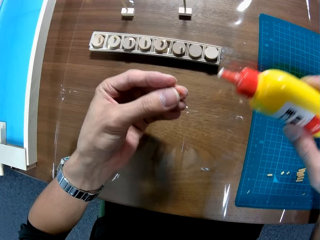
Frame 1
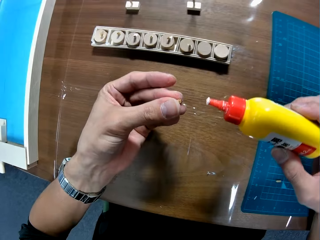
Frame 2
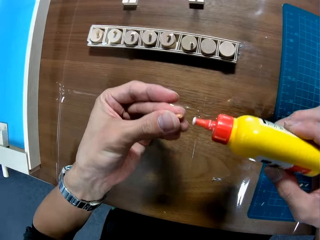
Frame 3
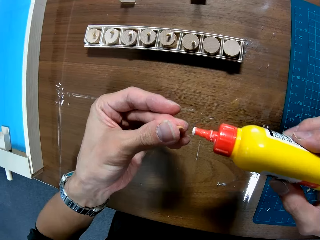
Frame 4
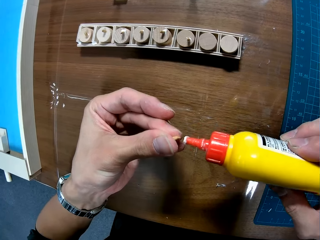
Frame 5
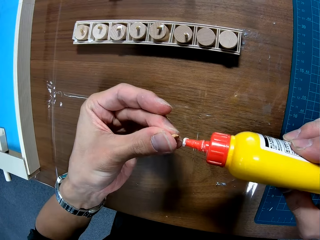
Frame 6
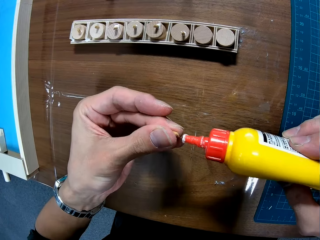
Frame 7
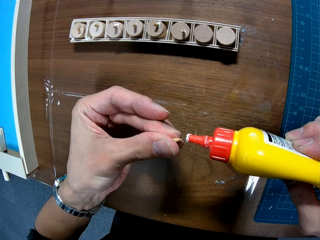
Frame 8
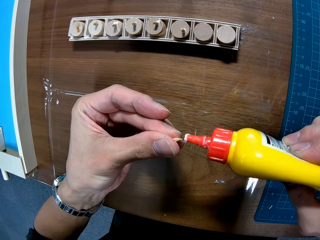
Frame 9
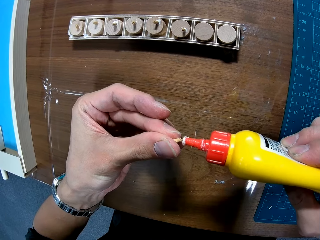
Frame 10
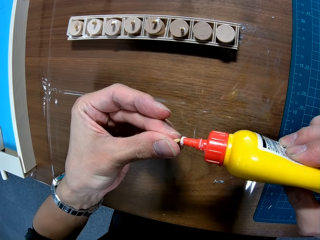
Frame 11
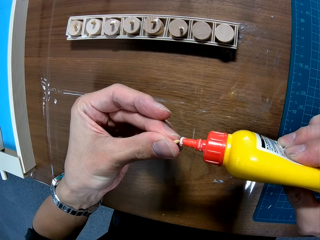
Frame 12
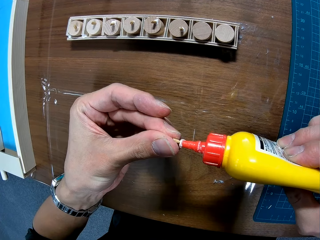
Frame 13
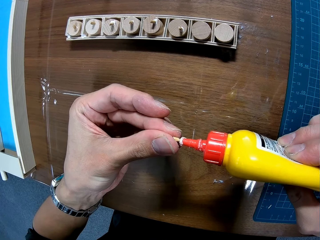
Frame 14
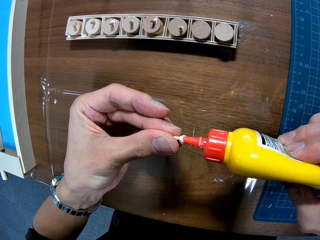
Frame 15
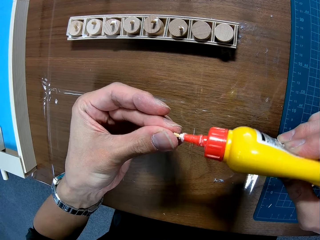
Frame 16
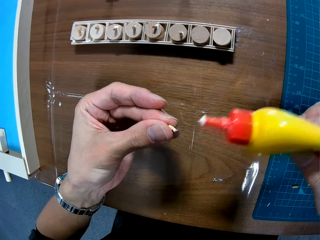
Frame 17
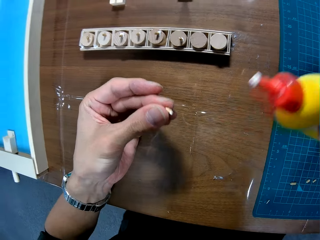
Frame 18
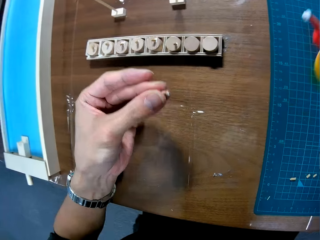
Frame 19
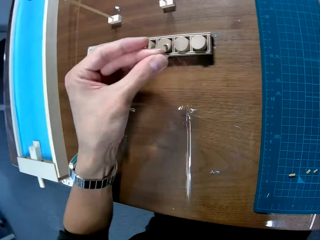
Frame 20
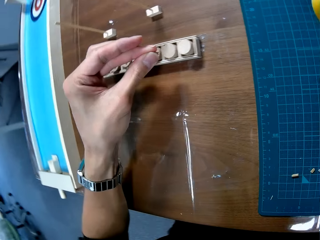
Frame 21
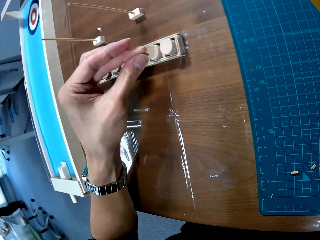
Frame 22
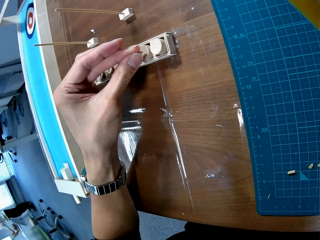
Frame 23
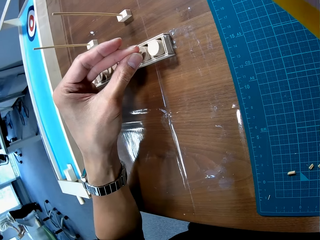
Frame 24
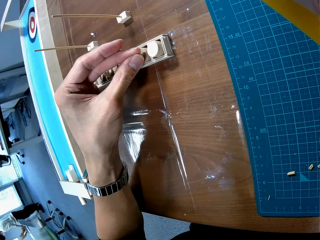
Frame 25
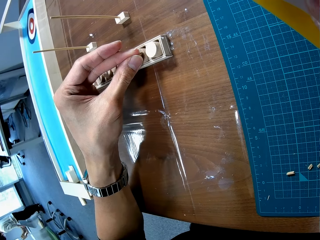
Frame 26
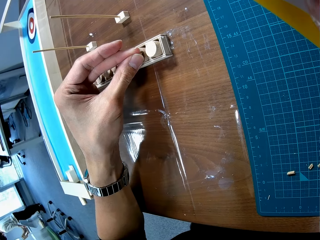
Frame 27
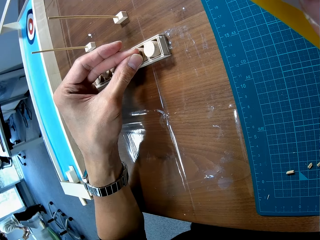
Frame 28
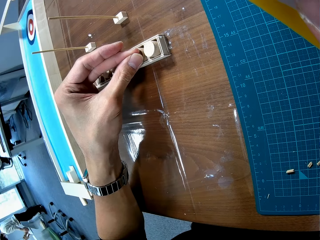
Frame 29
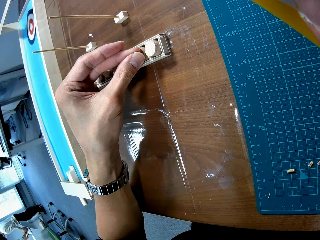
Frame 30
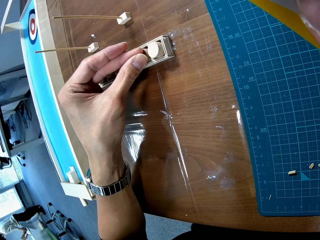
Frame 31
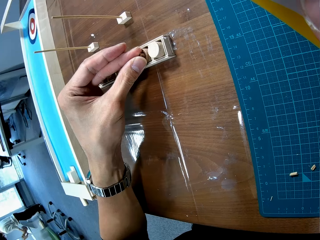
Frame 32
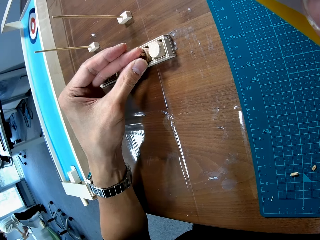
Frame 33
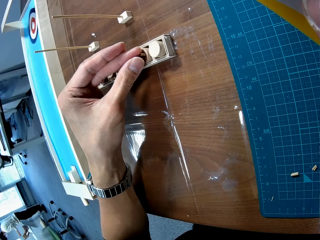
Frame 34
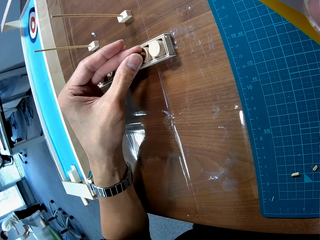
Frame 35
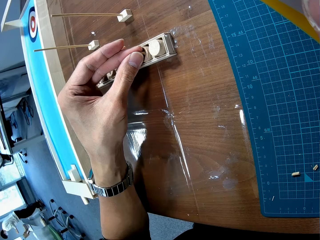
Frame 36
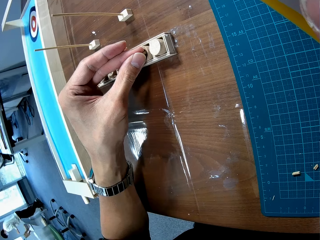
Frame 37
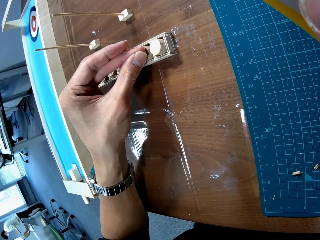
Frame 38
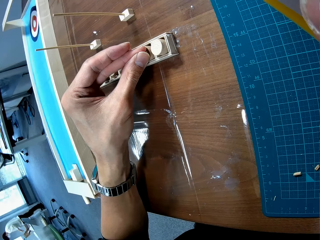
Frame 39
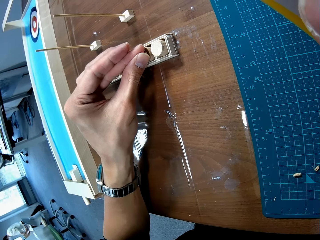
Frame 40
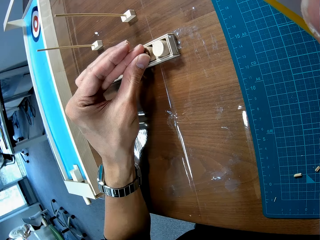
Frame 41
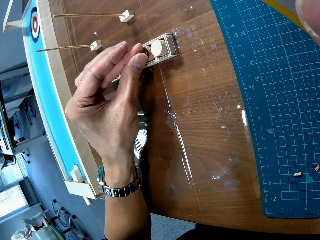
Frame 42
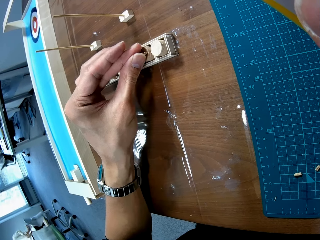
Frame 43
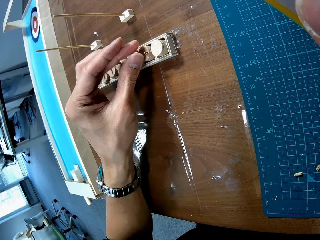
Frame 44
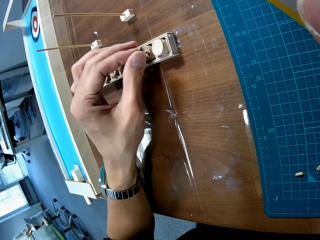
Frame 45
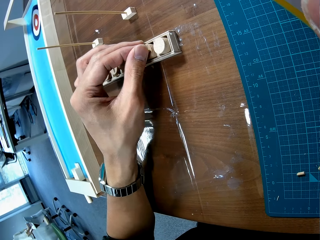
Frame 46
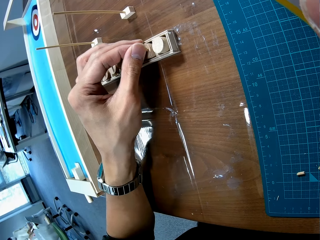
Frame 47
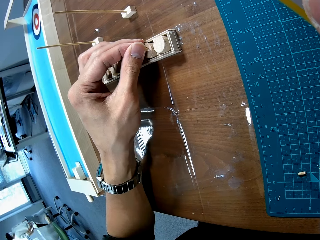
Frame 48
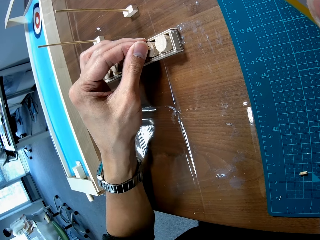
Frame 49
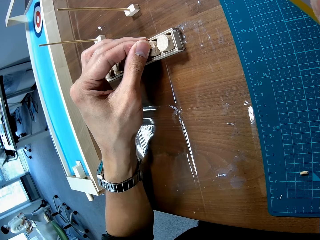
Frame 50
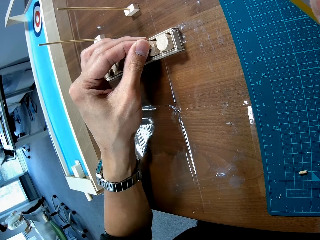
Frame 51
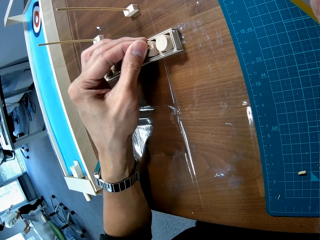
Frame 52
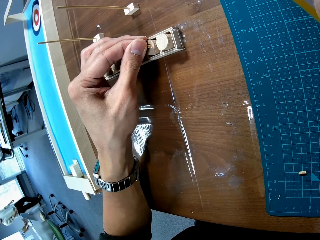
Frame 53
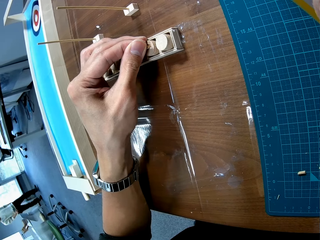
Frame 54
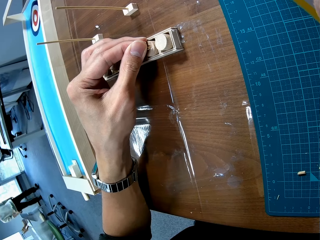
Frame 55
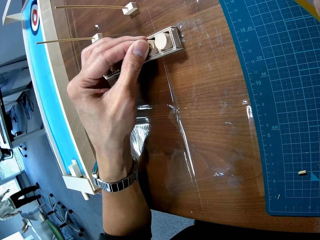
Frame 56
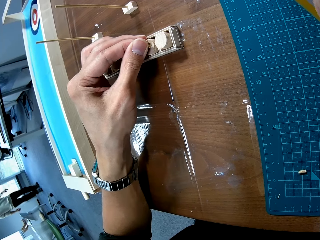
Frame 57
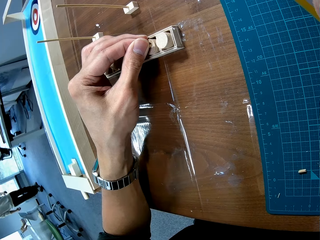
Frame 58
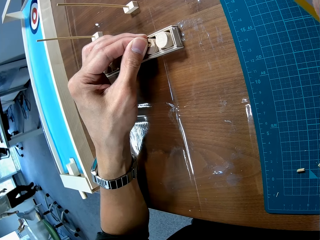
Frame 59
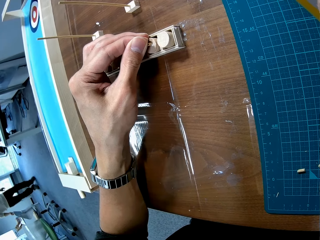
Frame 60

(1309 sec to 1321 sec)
The camera wearer applies glue on the stick. They place the stick on the wood plug.

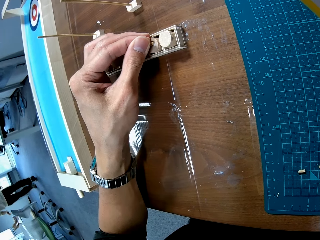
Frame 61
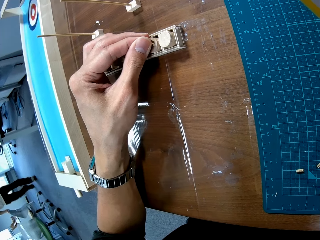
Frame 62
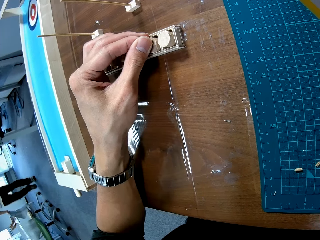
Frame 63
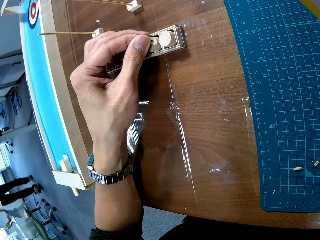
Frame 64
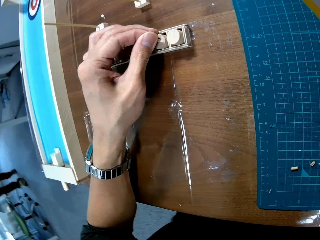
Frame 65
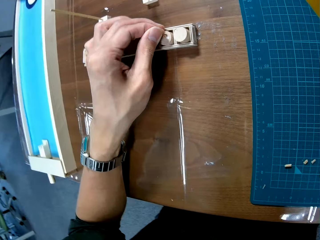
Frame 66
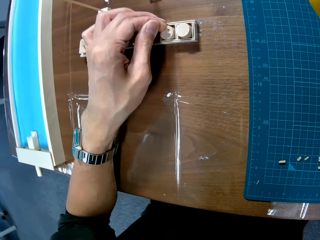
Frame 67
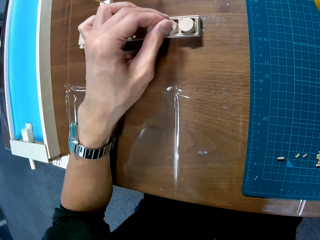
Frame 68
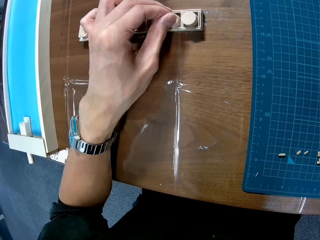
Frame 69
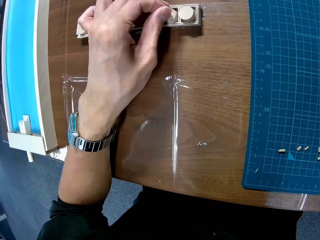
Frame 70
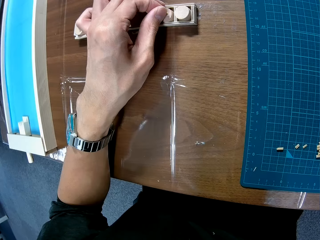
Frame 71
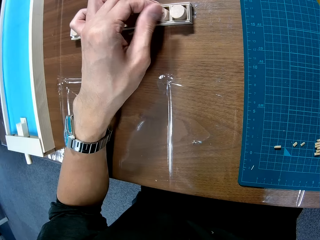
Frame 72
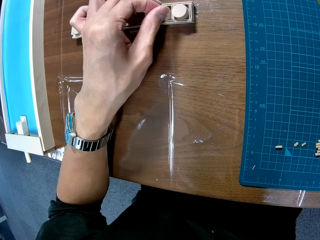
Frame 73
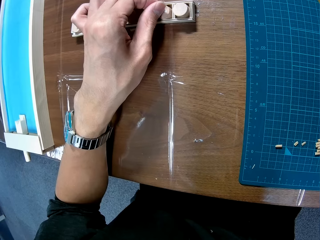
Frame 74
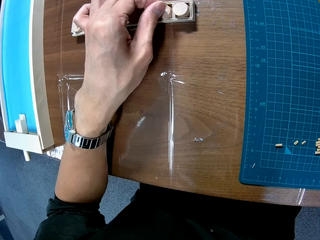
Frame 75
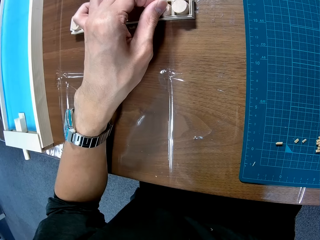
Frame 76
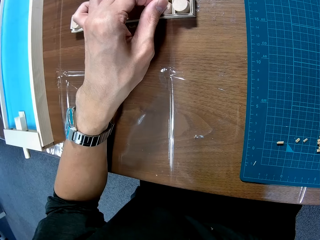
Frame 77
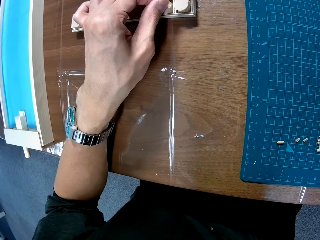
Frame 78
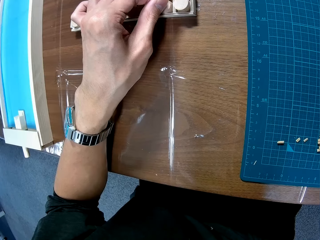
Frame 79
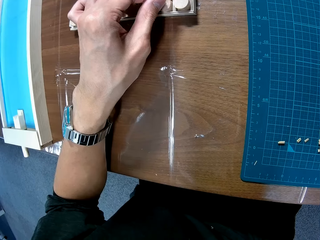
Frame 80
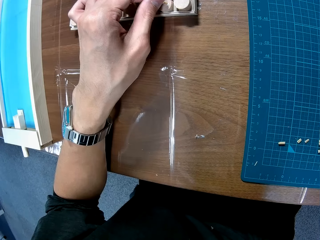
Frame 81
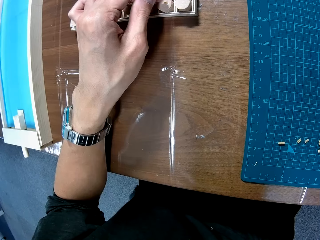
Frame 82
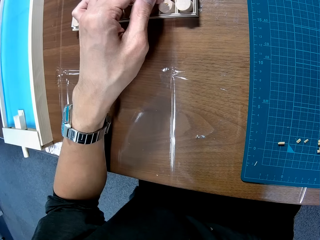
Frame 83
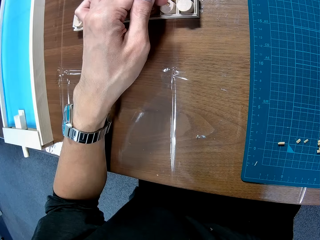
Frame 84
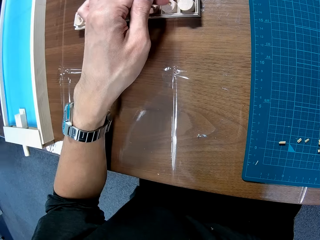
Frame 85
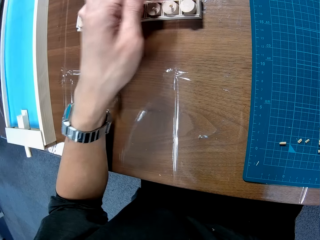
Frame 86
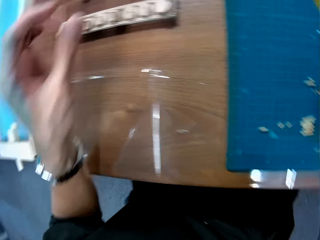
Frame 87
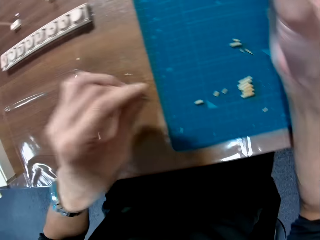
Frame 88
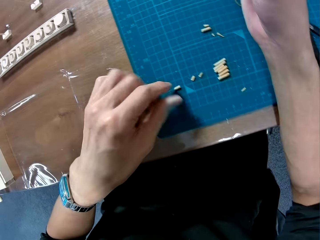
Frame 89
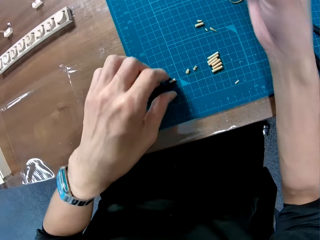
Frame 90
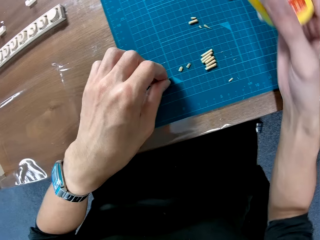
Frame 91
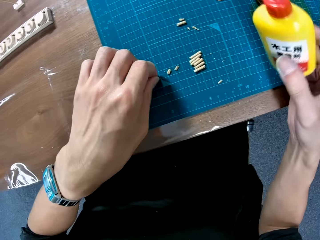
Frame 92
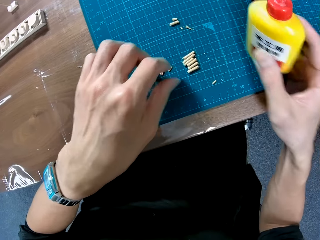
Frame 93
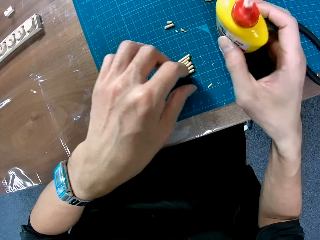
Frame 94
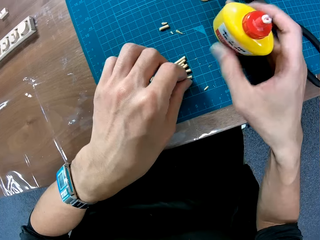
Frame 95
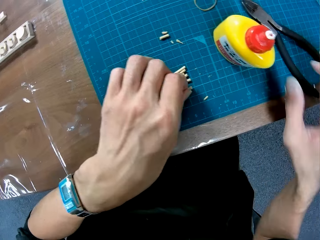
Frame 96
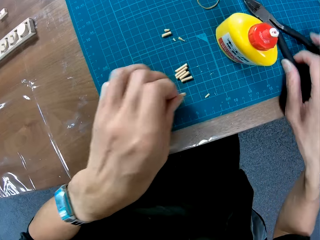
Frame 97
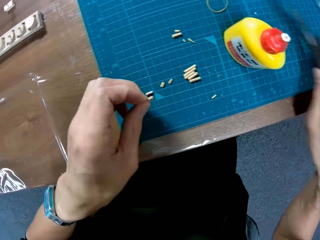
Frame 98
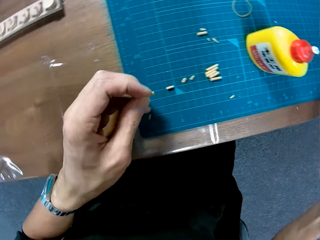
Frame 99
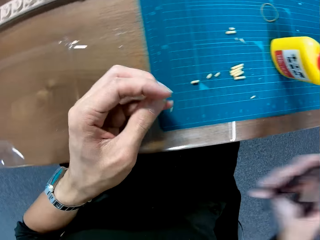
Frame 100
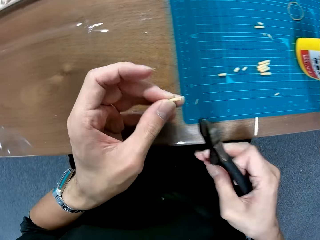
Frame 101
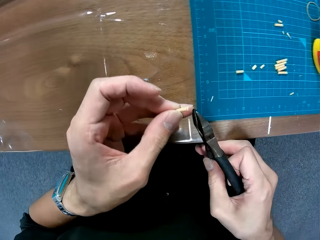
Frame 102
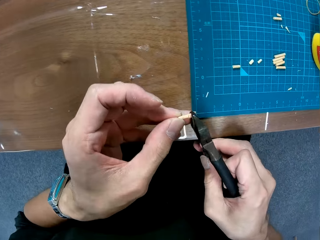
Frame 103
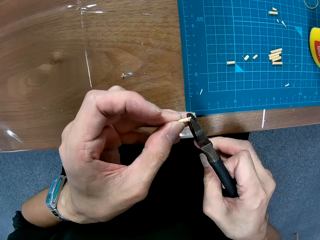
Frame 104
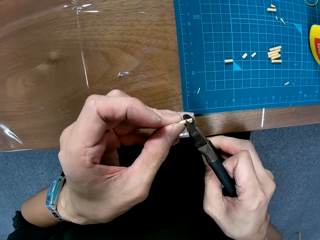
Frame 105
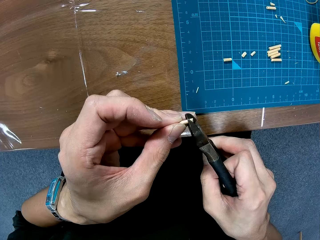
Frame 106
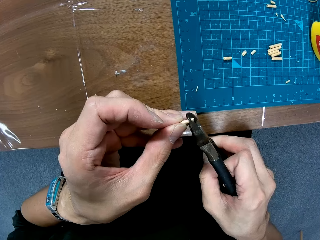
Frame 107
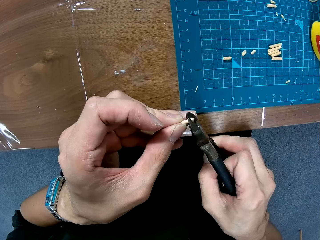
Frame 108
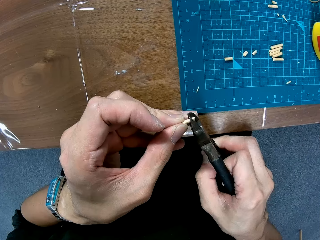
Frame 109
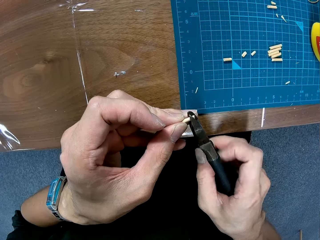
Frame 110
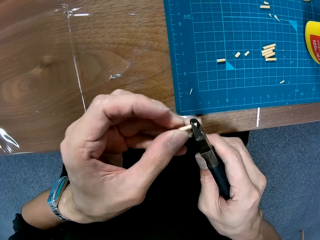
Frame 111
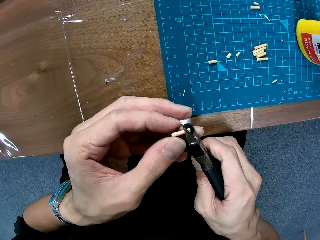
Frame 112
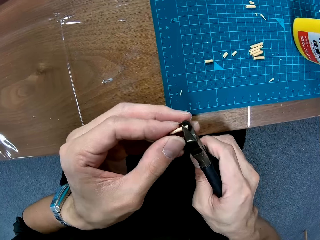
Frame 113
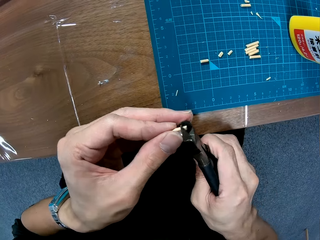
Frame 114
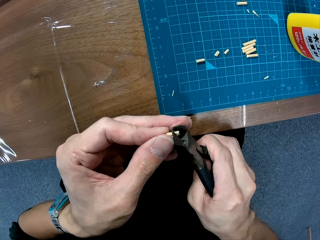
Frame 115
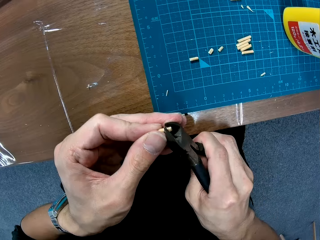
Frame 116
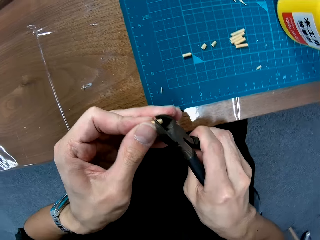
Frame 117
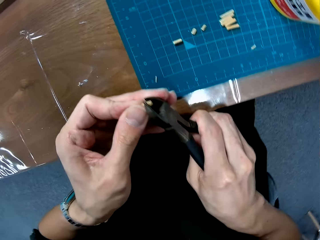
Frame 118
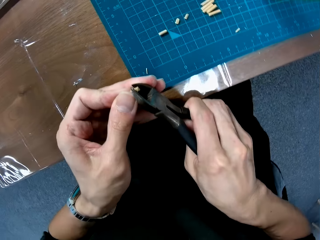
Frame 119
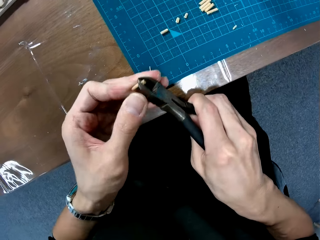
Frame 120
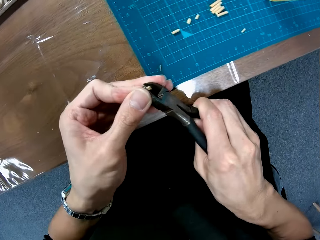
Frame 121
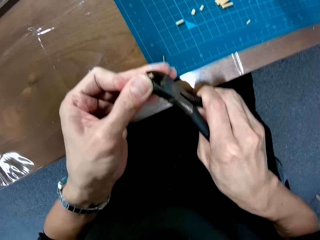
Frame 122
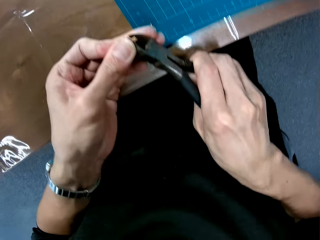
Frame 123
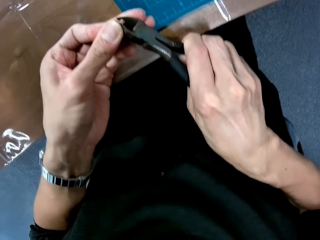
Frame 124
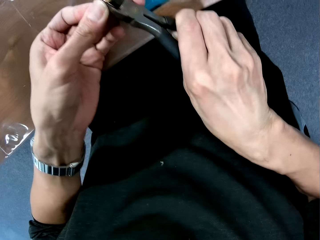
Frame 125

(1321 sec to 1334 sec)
The camera wearer picks up a stick or screw from the mat. They pick up the pliers from the table. They cut the stick. They hold the screw with the pliers. They break the screw with the pliers.
